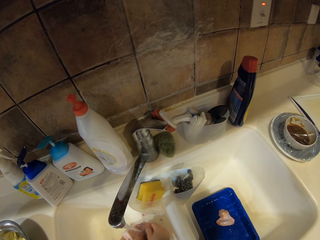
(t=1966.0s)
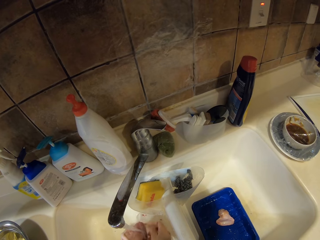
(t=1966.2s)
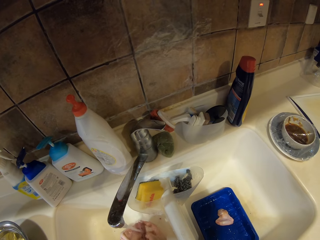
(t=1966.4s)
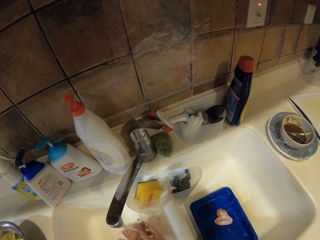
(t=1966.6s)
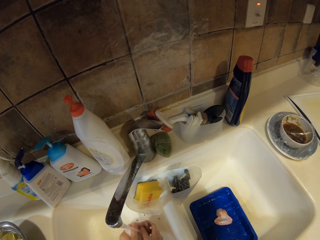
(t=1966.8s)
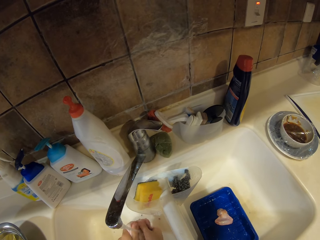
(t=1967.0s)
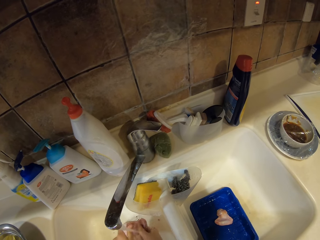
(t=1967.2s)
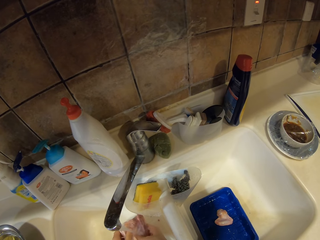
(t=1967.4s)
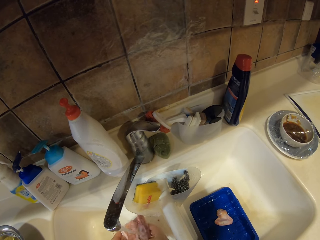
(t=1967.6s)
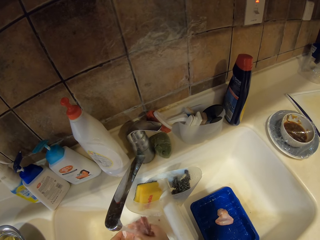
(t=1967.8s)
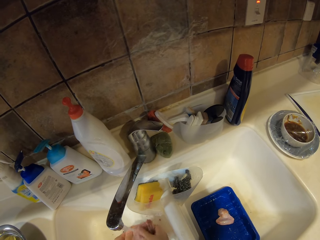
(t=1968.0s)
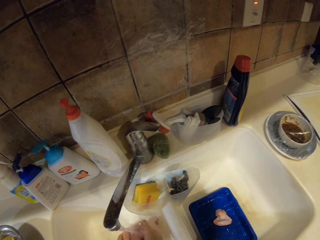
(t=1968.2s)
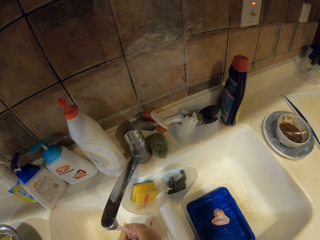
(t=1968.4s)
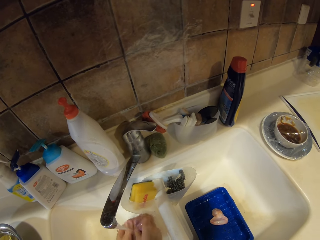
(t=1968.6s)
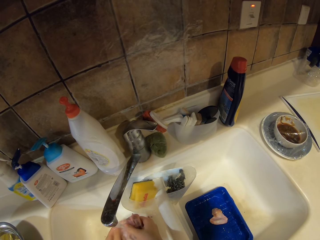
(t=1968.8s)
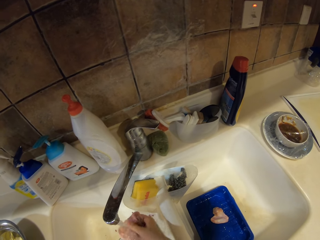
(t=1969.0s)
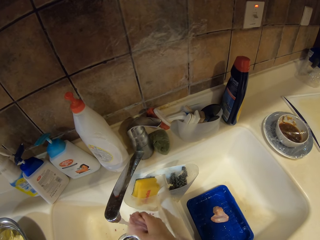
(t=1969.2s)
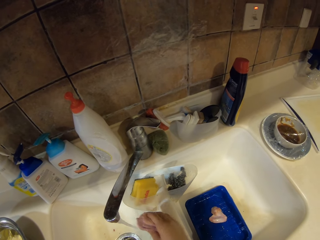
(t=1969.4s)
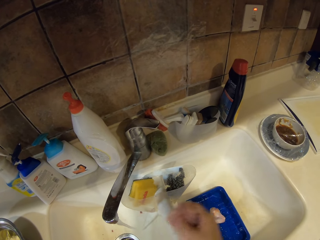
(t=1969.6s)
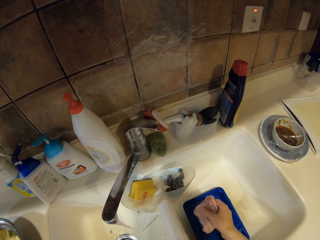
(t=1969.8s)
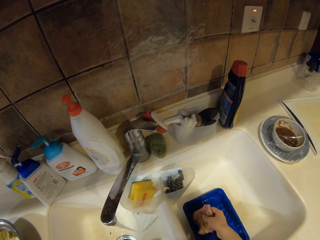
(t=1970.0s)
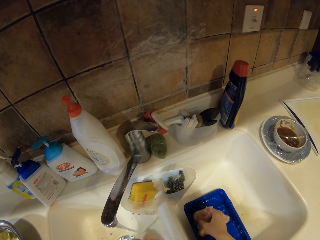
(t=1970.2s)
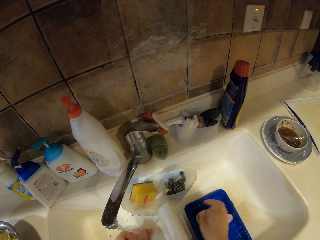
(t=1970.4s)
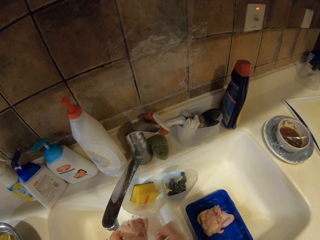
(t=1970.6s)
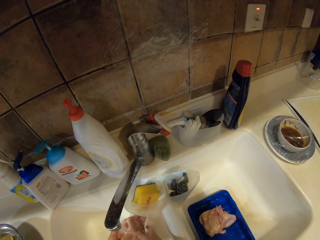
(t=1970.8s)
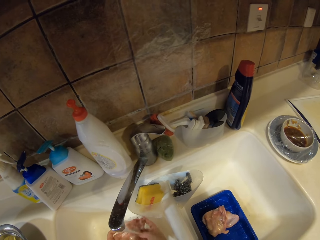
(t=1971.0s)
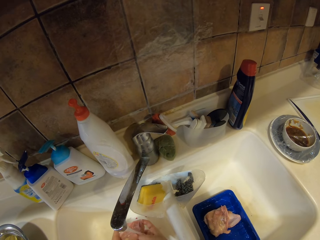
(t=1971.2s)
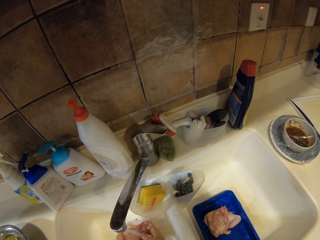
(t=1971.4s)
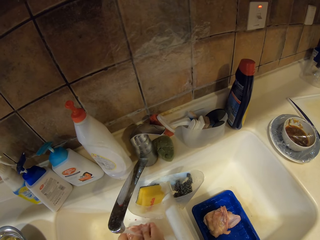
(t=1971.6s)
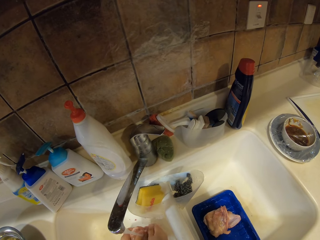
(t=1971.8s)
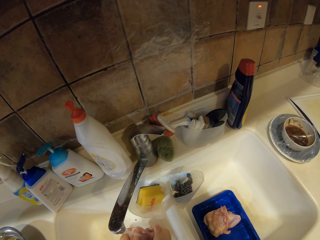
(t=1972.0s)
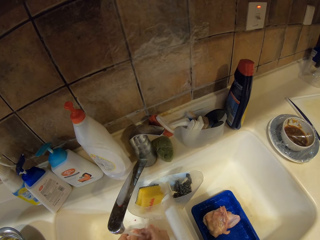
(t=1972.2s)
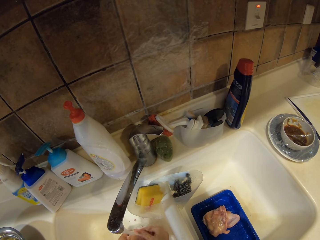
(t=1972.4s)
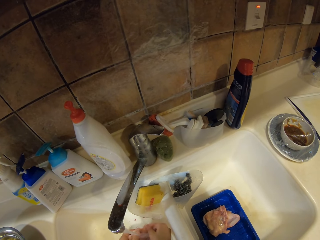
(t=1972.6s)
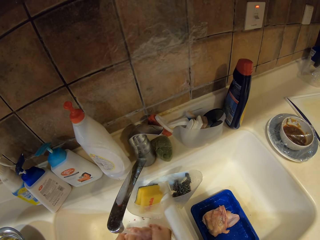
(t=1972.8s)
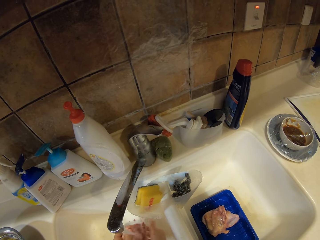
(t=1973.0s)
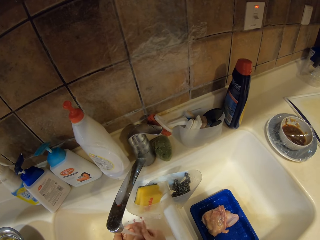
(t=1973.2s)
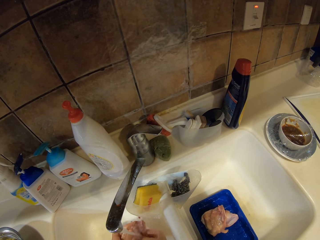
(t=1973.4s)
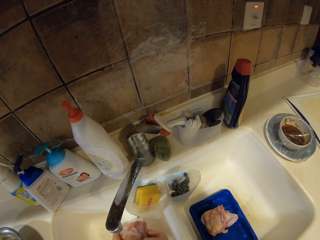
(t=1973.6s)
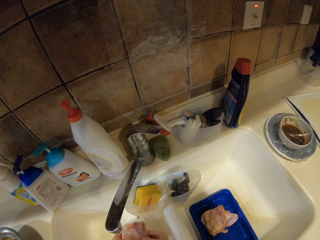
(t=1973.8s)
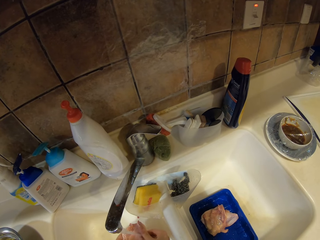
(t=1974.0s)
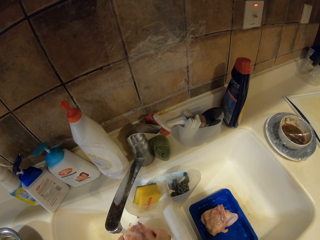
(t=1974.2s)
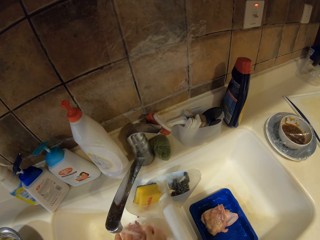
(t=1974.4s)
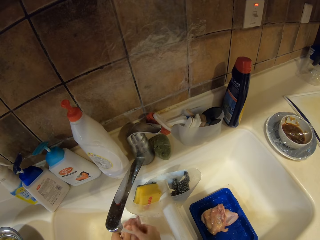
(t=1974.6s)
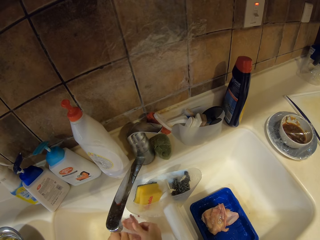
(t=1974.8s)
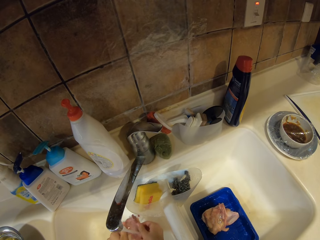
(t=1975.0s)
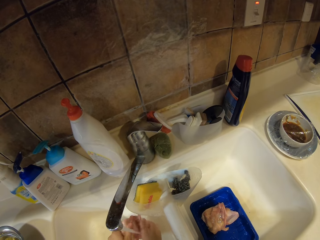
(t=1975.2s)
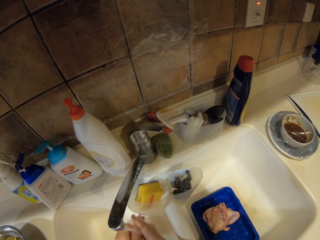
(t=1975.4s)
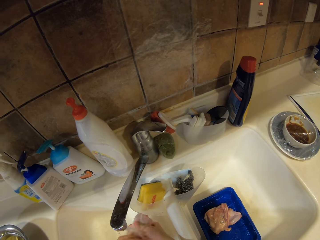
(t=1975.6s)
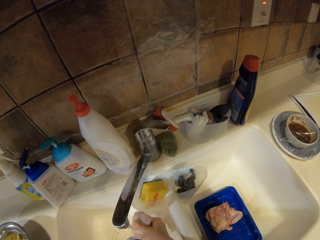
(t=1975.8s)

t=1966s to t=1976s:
The camera wearer places a piece of chicken on the food container. They pick a piece of chicken with the left hand. They wash the piece of chicken.

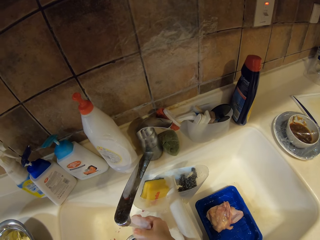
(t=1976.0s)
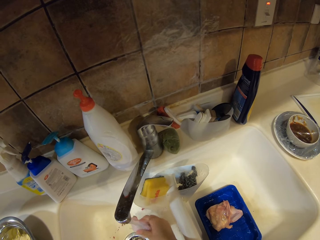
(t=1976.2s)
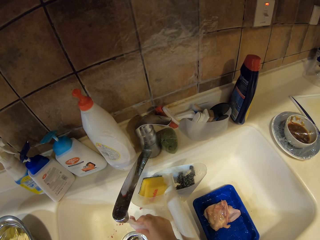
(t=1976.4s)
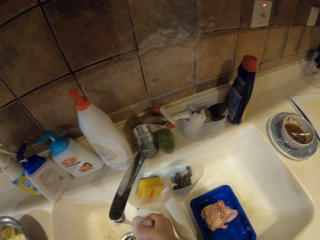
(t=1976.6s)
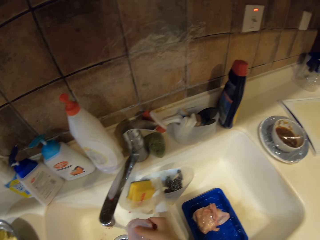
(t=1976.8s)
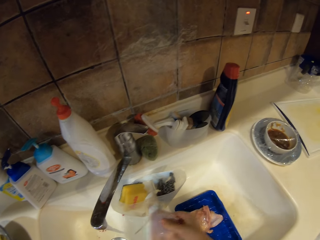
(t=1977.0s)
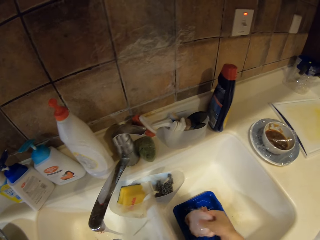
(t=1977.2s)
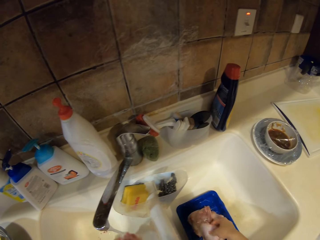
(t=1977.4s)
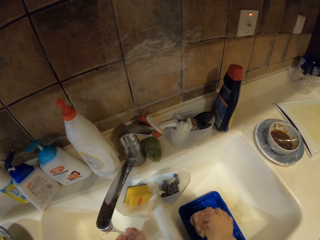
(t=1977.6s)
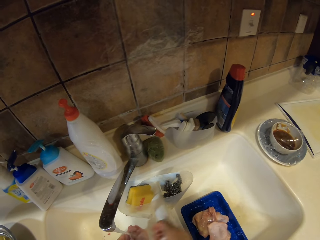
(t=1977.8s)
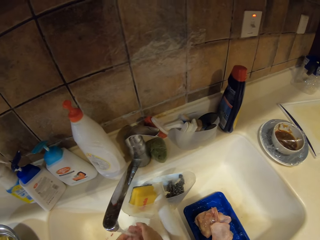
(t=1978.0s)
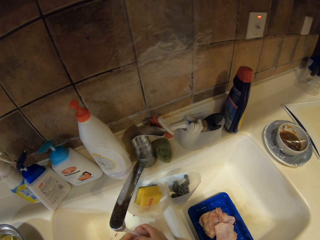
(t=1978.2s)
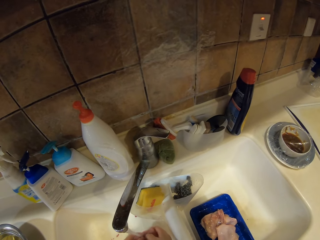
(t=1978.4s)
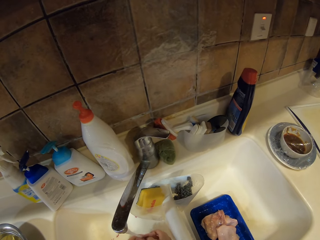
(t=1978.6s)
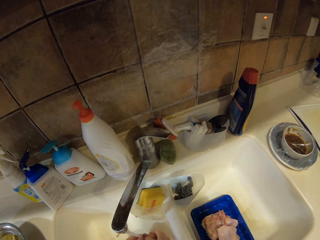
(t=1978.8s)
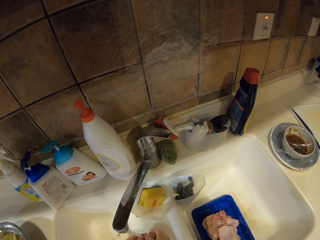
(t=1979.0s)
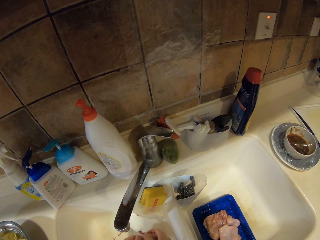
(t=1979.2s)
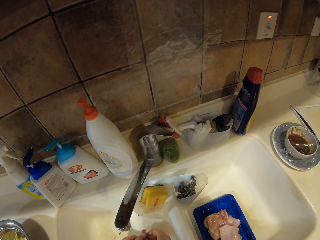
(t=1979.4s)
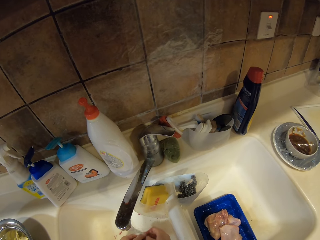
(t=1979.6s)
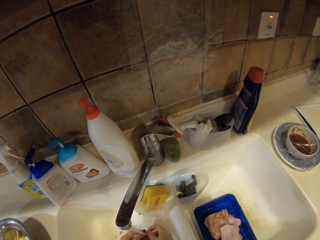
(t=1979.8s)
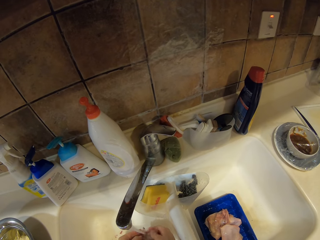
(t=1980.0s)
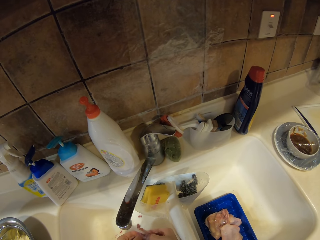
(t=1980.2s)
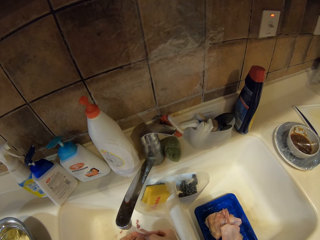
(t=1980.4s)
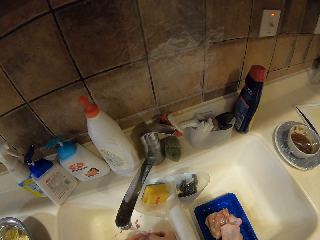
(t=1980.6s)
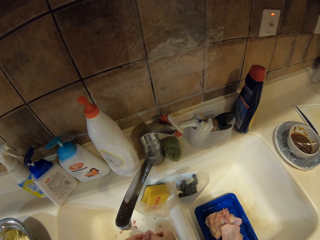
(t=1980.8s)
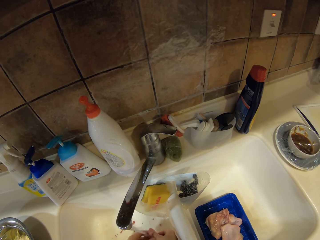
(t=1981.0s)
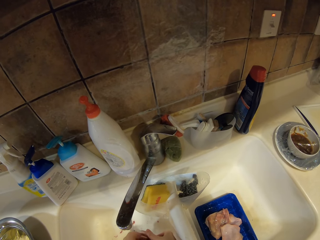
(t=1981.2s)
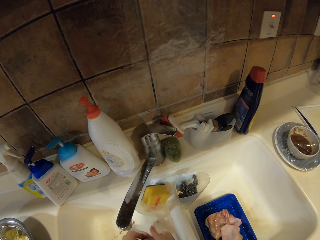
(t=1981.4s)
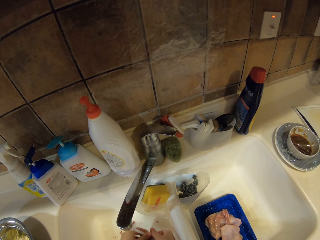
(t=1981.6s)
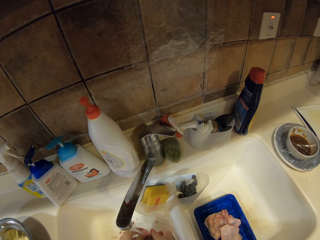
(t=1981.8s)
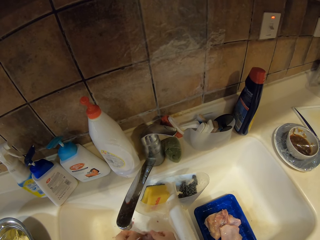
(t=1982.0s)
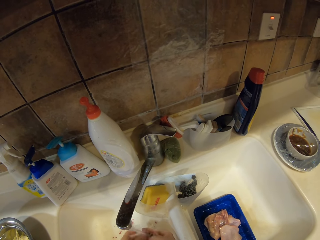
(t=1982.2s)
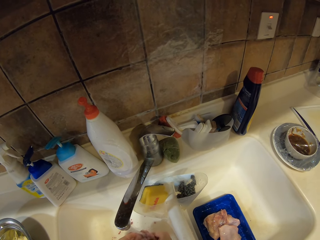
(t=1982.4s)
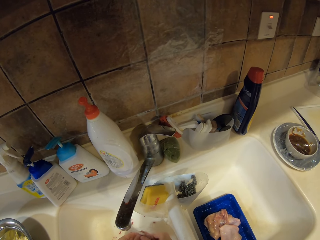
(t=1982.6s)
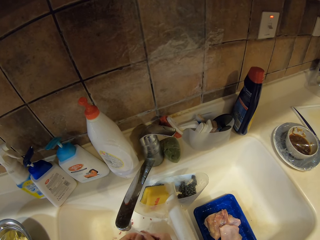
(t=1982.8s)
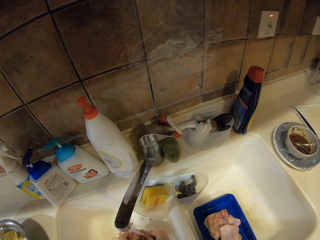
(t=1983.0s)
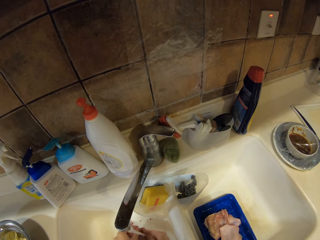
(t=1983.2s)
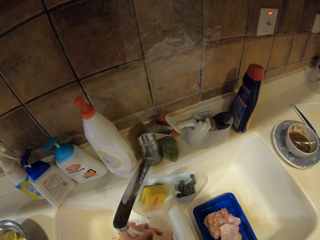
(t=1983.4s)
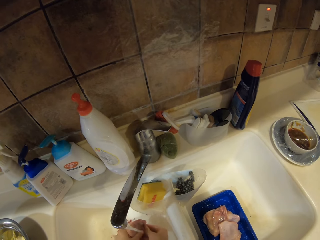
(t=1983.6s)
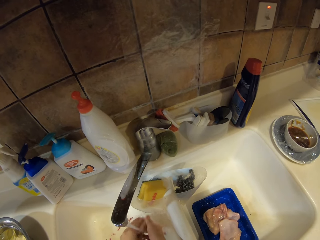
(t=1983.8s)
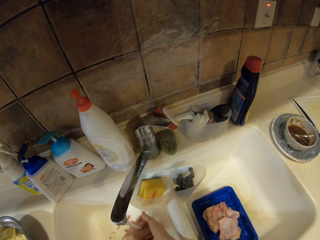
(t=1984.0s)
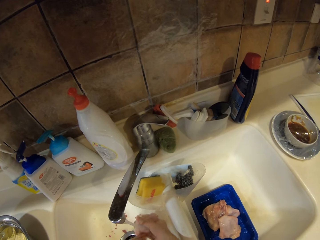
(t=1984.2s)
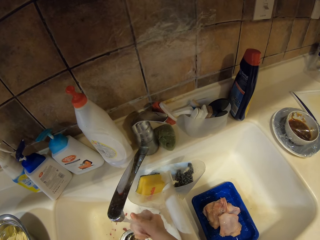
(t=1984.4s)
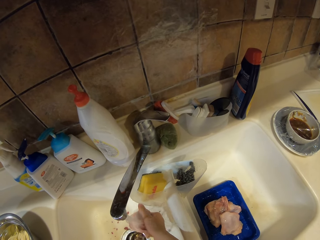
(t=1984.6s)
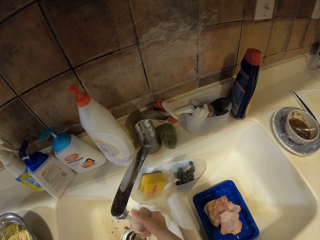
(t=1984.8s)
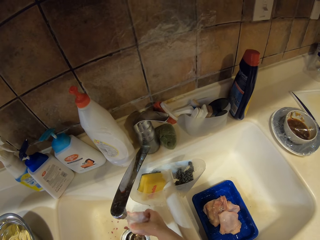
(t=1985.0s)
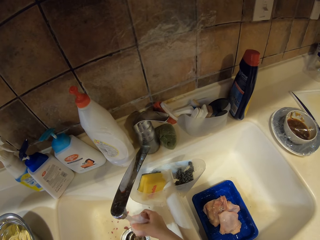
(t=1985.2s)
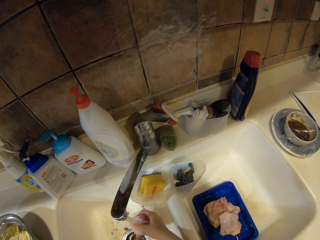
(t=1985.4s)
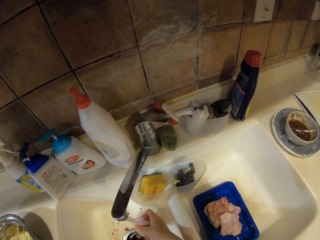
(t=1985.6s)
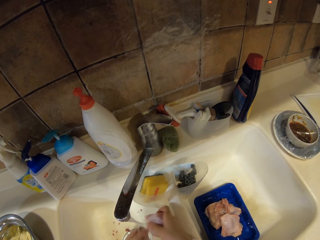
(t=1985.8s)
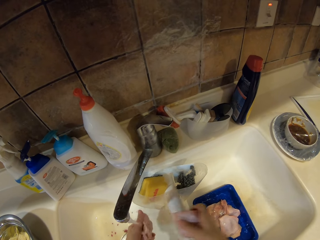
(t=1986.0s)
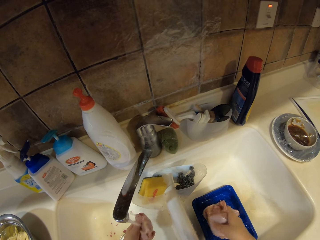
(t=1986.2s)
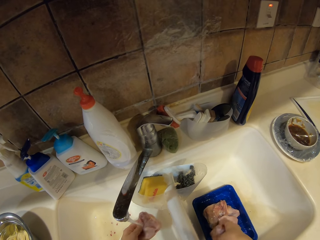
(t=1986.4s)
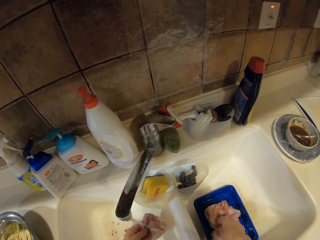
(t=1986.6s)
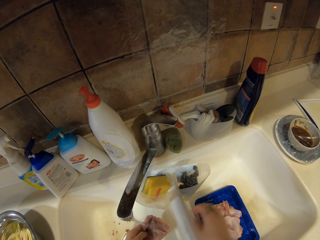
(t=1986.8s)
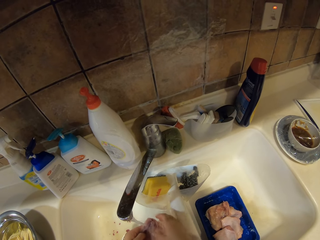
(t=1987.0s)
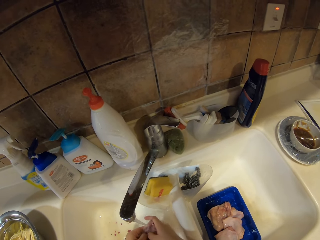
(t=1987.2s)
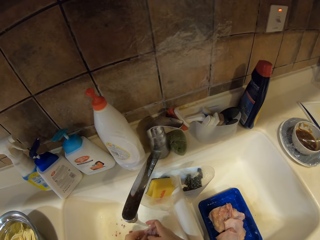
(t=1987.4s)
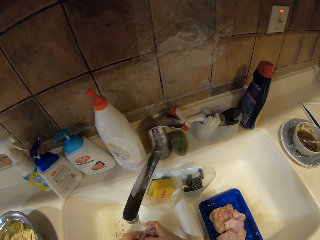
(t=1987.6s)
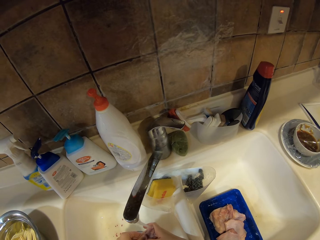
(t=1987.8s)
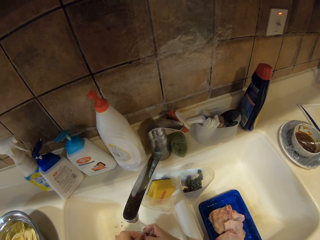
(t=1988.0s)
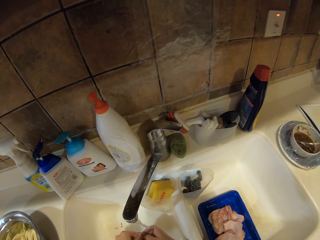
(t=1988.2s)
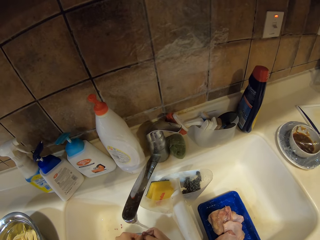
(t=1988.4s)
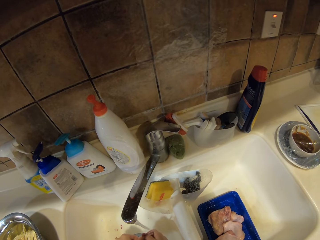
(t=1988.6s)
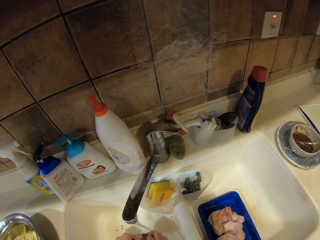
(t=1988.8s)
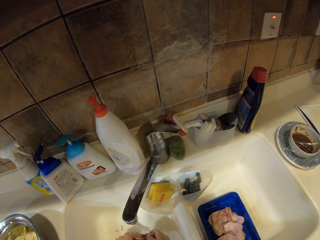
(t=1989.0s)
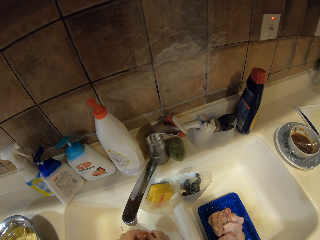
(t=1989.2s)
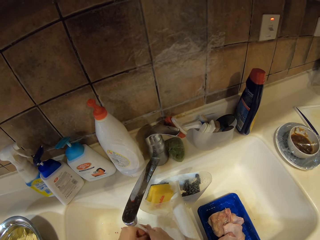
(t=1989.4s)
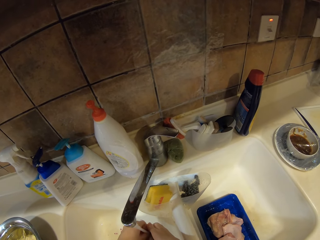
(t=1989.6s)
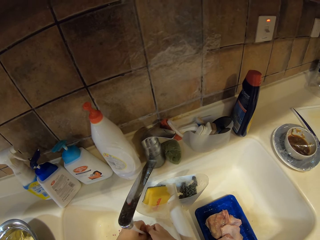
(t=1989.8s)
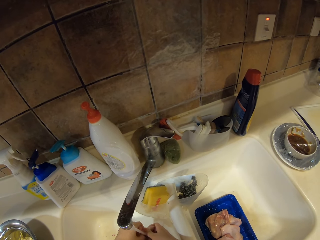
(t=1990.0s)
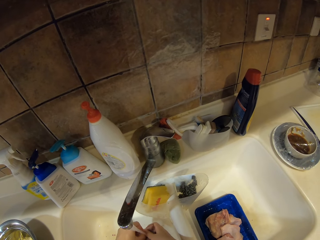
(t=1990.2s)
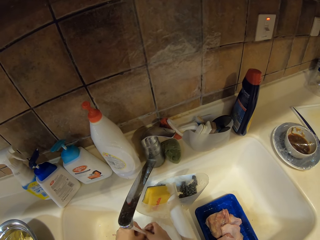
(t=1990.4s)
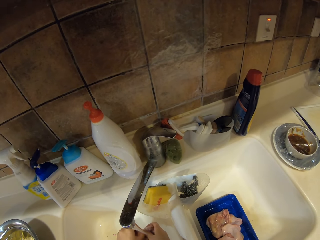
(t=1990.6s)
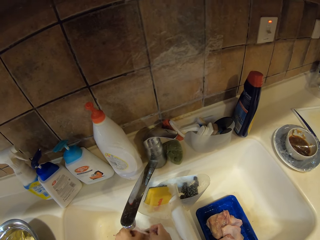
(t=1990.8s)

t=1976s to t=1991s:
The camera wearer places a piece of chicken on the food container. They pick a piece of chicken with the left hand and wash the piece of chicken. They place the piece of chicken on the food container. They wash the chicken piece.
